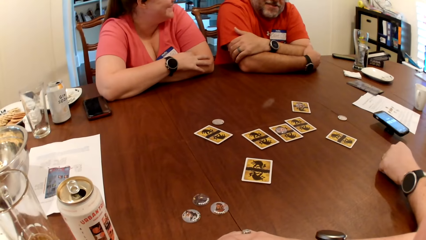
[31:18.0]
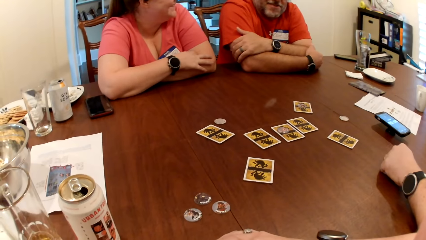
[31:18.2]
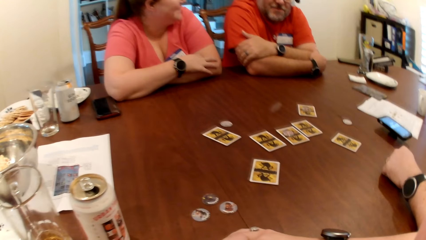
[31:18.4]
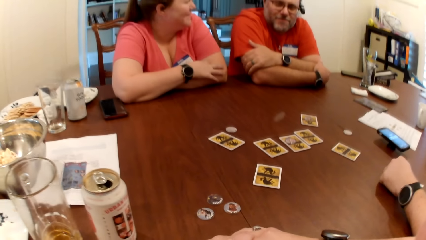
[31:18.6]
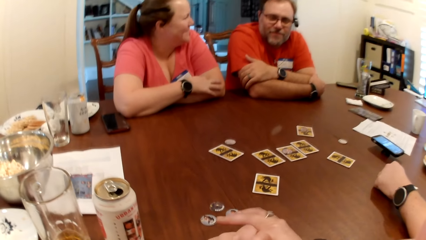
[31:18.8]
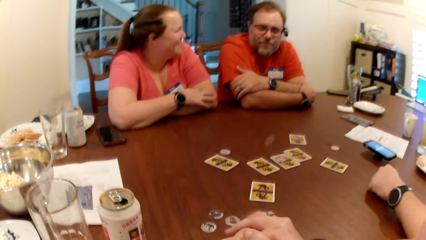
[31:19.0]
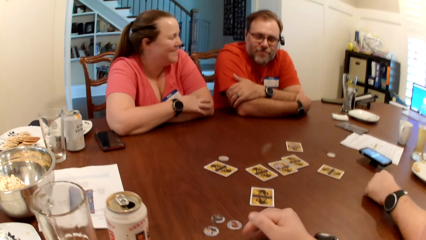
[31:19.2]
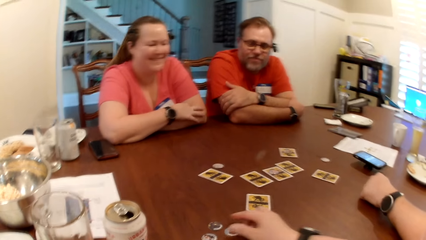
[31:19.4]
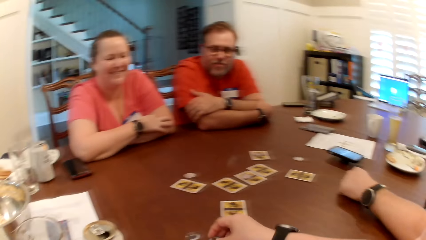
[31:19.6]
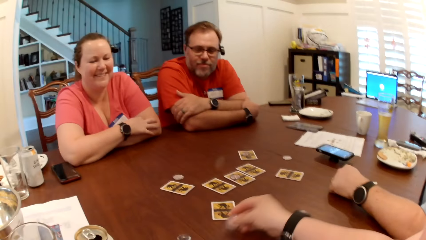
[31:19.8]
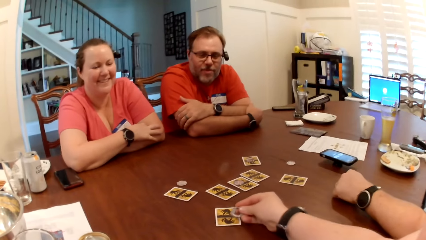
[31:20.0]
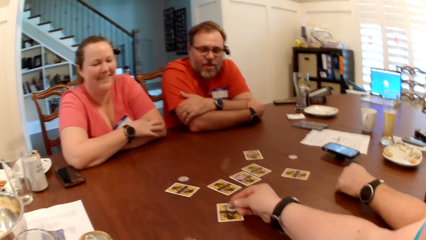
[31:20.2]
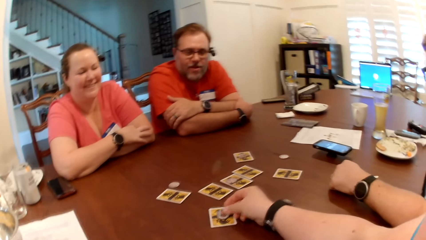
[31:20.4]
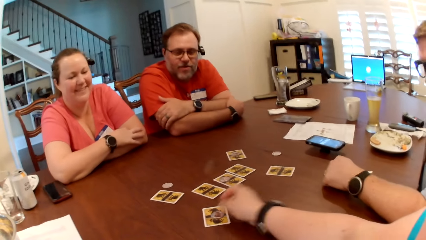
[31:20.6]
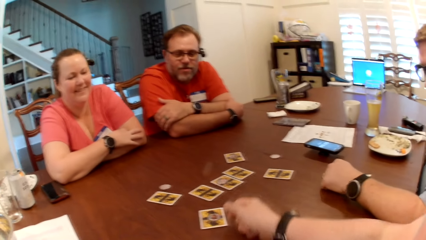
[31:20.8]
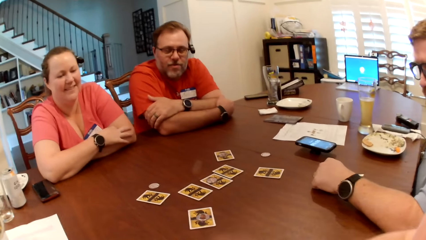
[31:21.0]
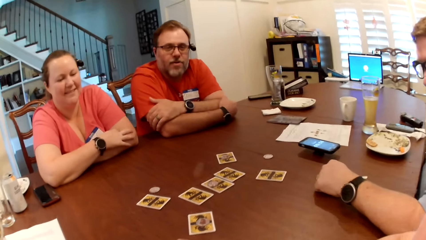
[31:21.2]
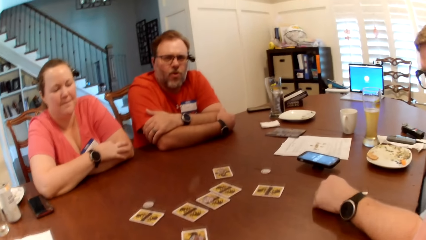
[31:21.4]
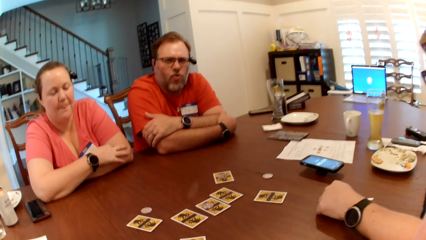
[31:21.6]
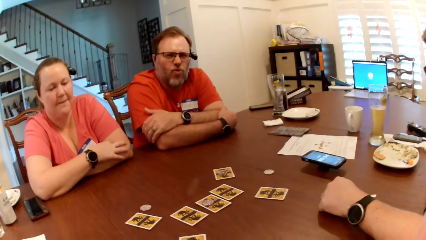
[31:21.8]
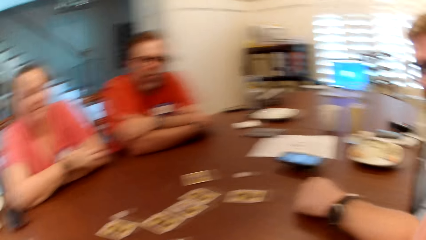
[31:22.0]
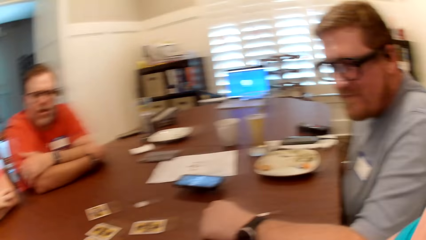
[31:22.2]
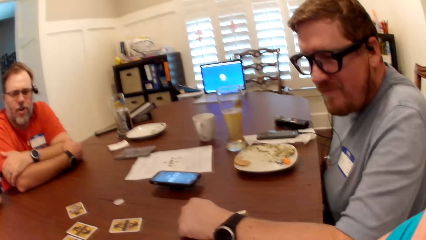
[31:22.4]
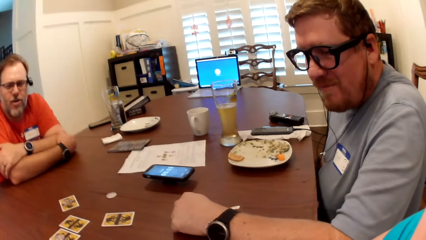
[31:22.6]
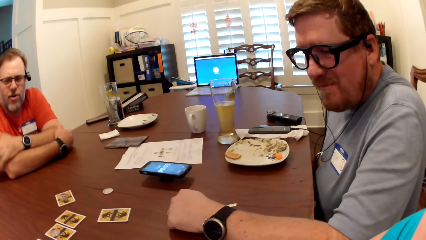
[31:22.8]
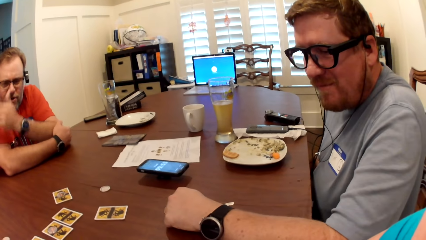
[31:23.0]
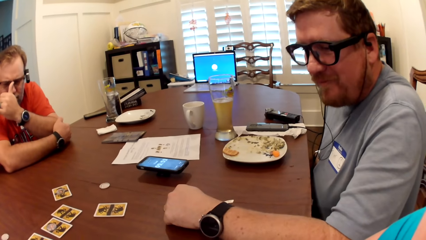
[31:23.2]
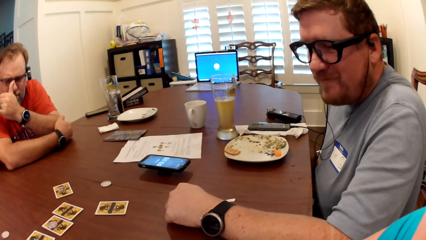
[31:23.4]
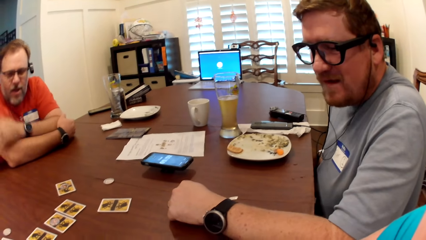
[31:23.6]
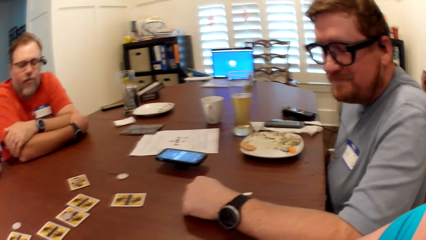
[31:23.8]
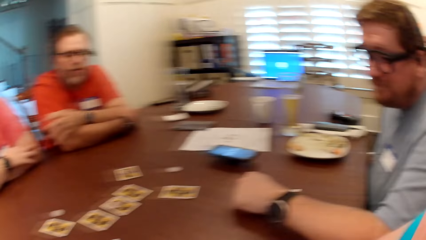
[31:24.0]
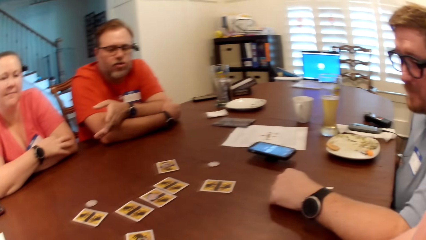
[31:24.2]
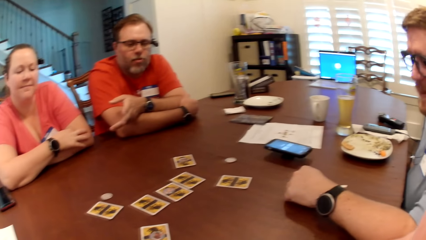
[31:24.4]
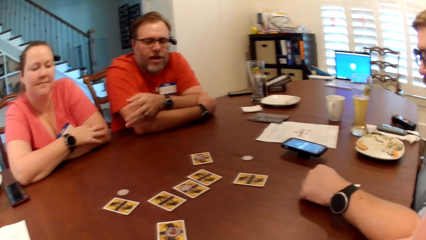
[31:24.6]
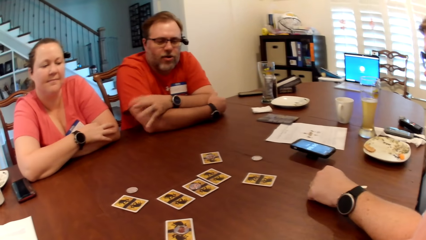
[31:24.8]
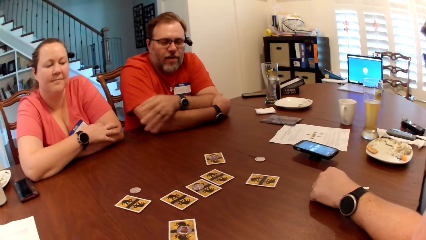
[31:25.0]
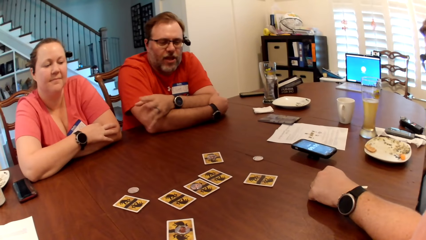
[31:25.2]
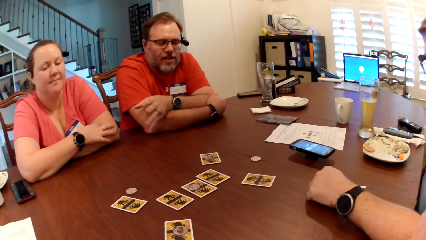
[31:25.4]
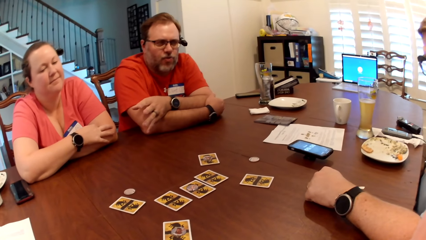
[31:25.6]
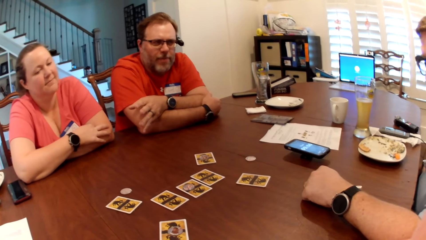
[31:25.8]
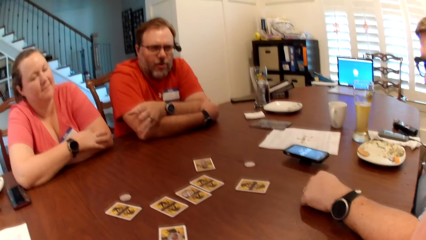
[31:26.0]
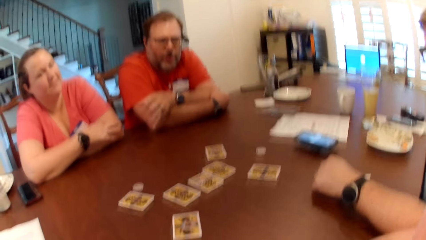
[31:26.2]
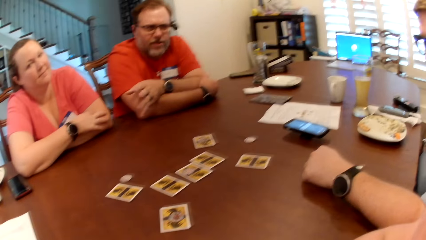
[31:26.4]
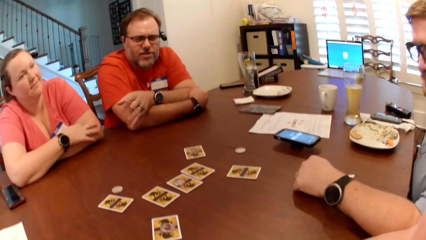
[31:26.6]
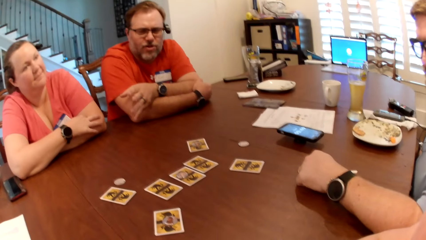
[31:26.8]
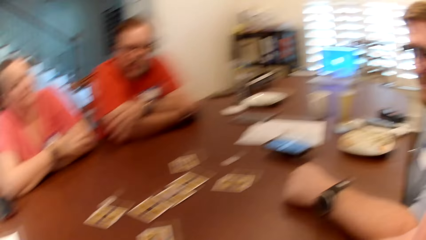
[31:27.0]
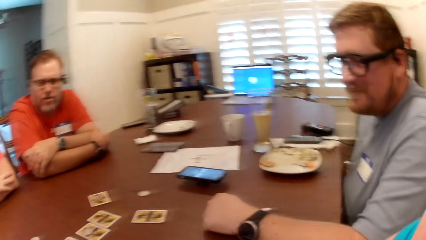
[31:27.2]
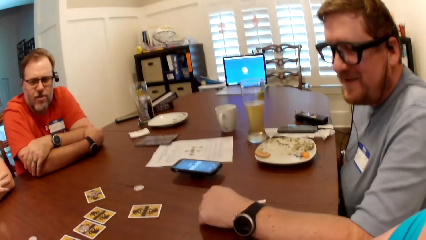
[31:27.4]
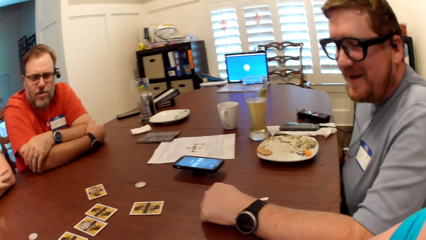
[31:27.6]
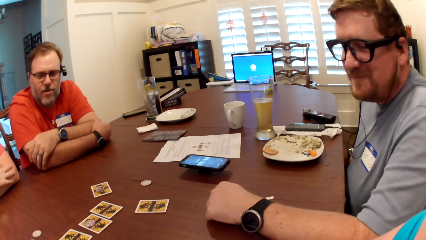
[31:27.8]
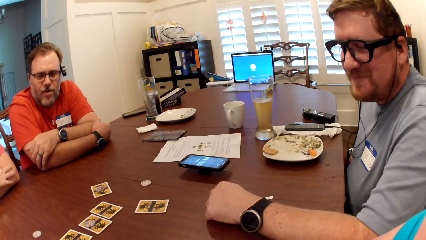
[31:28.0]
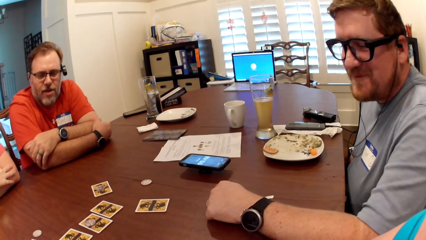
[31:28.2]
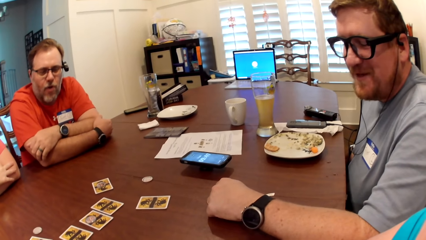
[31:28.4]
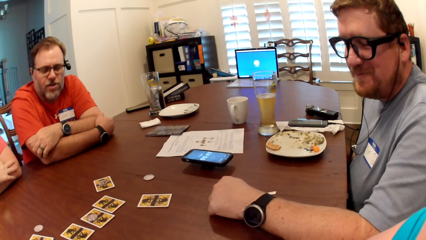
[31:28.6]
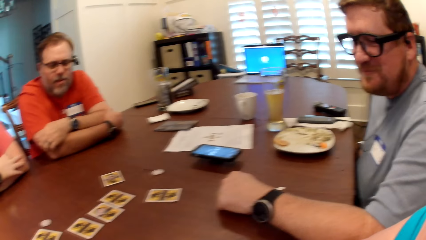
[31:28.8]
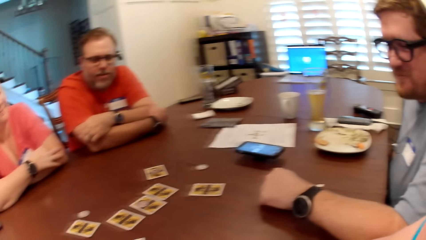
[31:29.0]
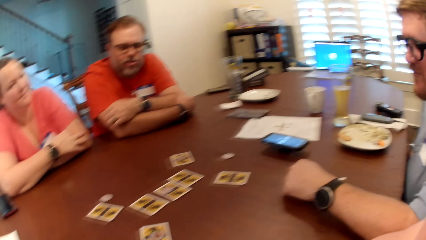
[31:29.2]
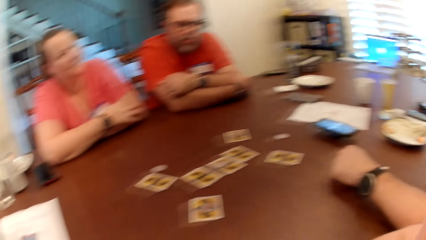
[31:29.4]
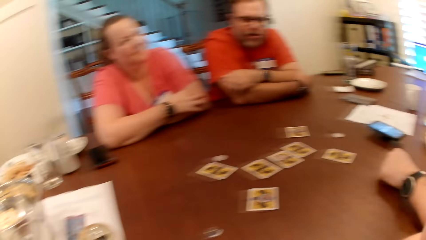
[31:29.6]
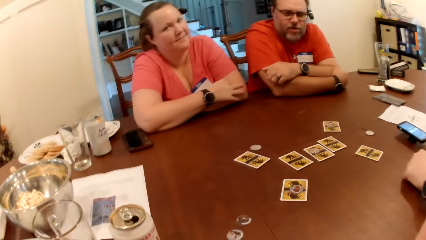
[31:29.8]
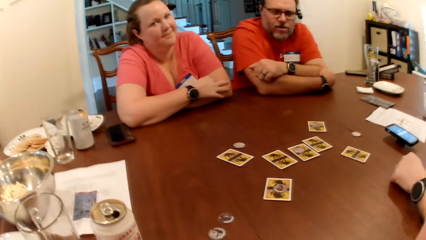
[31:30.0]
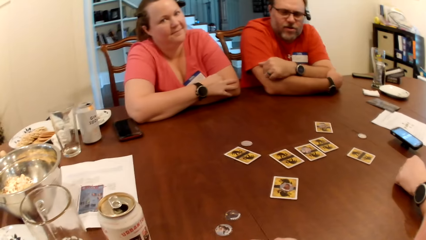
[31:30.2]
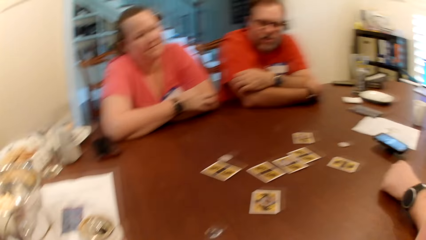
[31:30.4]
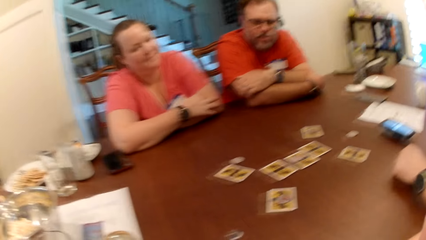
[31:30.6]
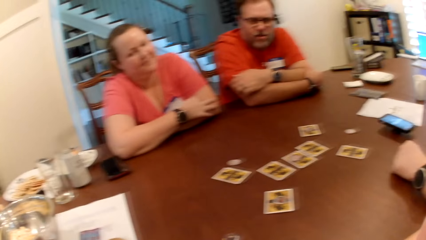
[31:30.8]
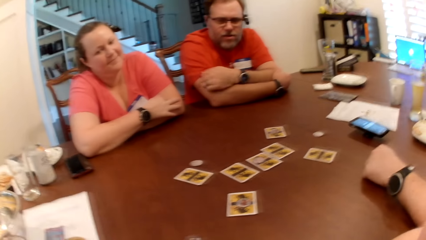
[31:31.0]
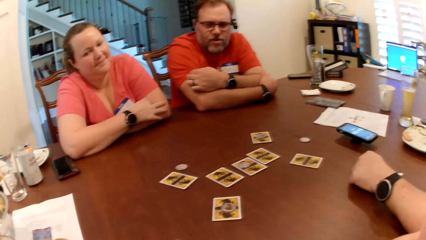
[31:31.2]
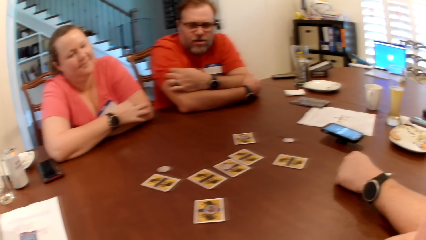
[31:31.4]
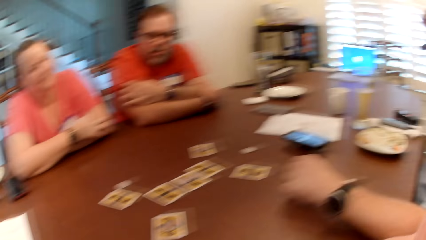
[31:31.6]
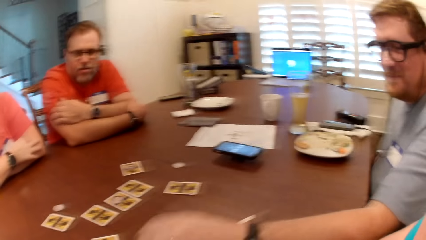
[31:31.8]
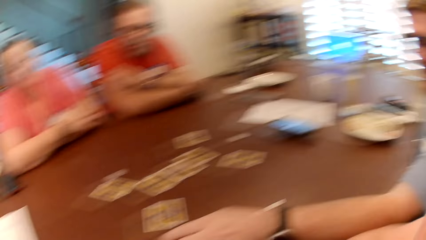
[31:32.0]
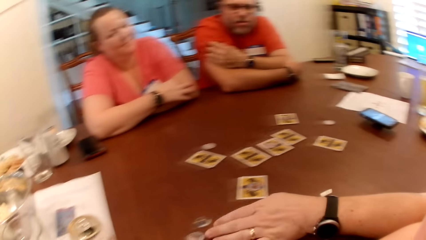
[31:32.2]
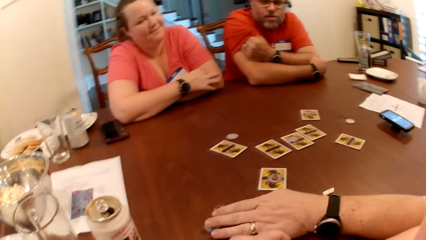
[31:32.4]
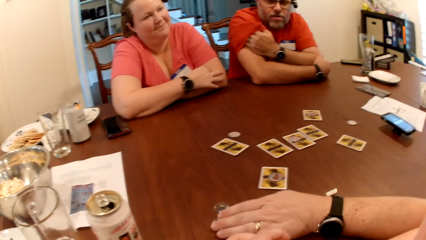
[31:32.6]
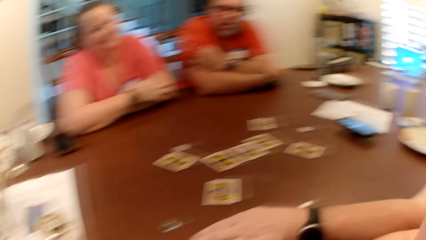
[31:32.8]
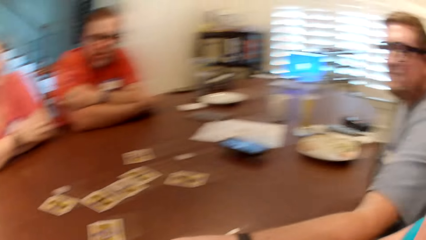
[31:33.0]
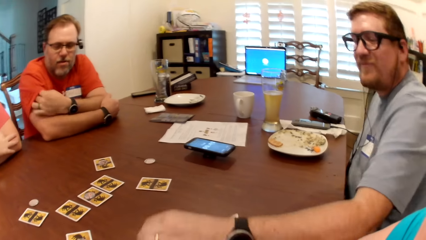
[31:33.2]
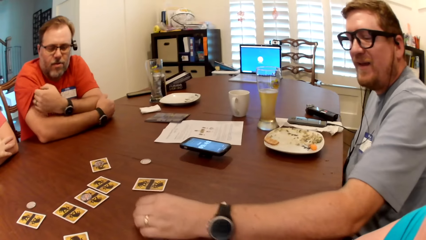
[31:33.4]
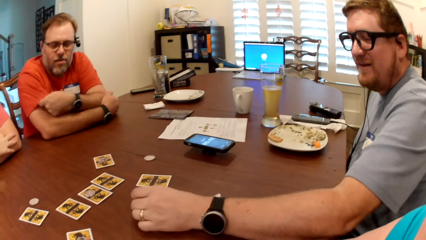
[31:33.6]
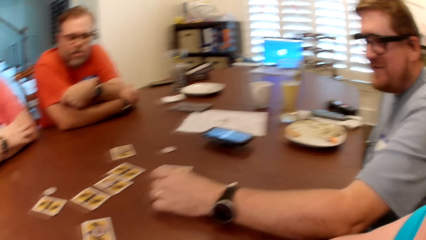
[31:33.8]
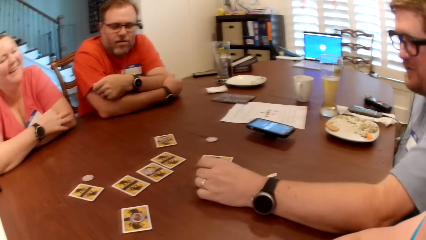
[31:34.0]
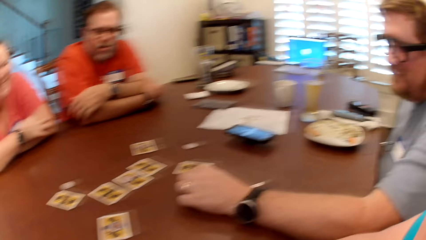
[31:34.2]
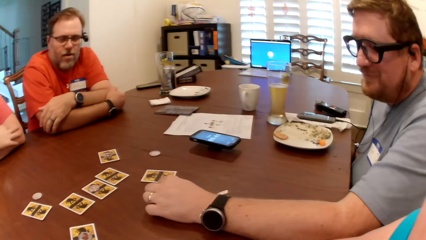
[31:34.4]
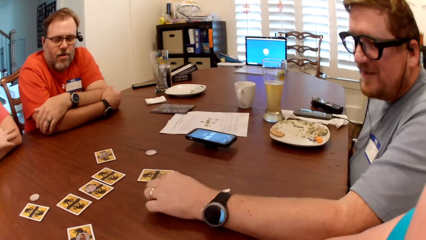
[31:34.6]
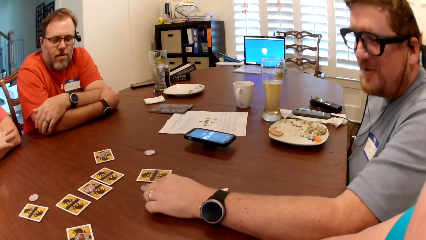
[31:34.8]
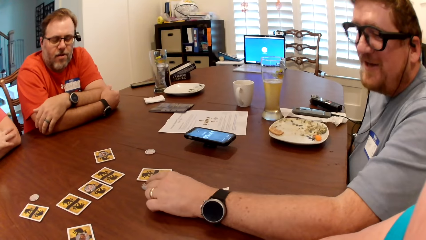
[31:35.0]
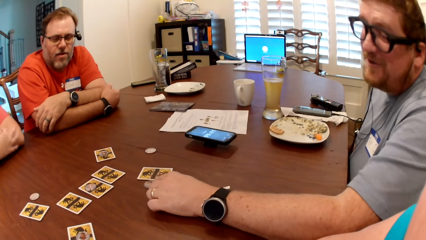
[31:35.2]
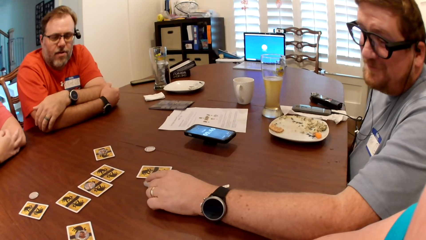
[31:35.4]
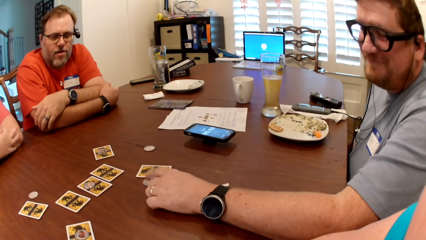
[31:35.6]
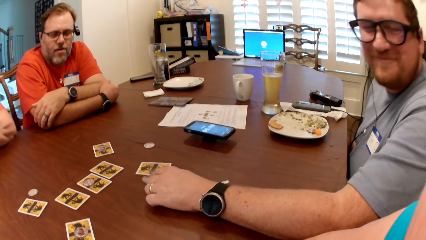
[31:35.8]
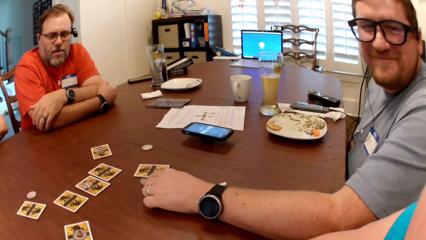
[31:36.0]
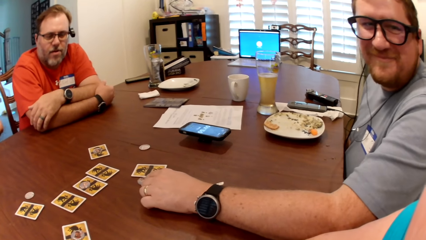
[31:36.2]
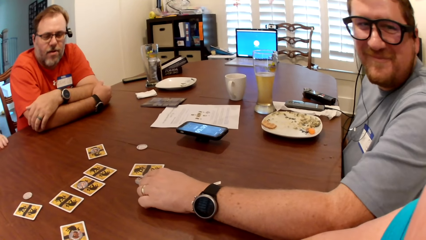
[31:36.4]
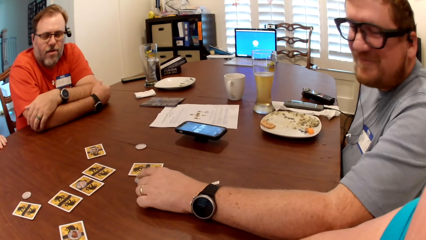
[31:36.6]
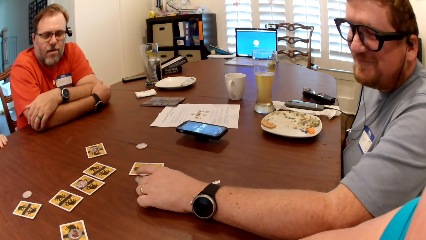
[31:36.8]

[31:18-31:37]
The camera wearer picks the token on the table with her right hand. She drops the token on the card on the table with her right hand. A man makes a gesture. Another man moves the token on the table with his left hand and makes a gesture.
